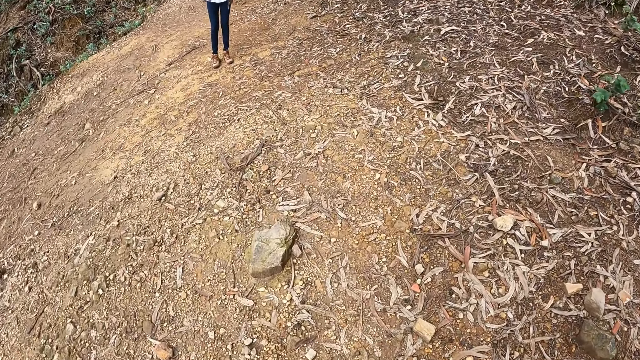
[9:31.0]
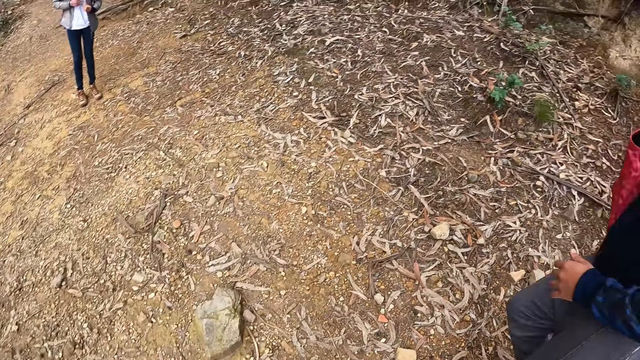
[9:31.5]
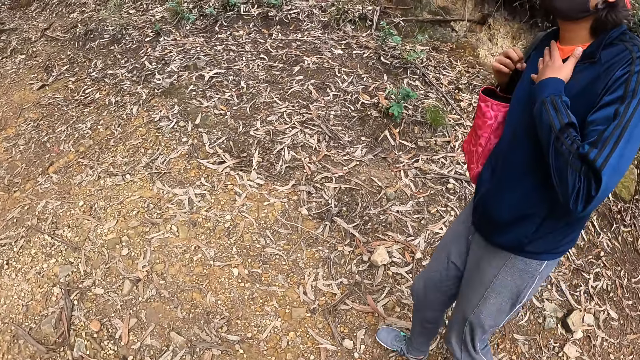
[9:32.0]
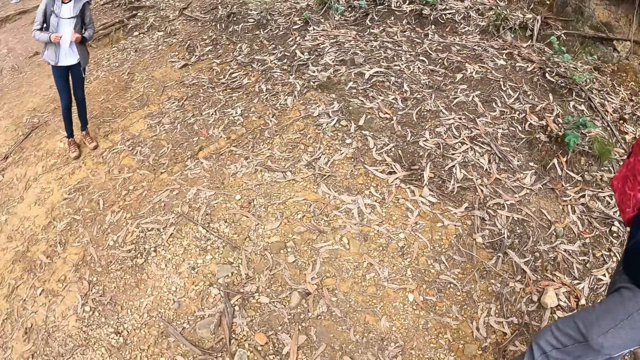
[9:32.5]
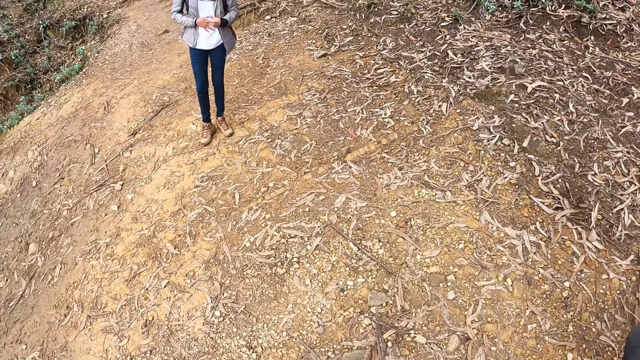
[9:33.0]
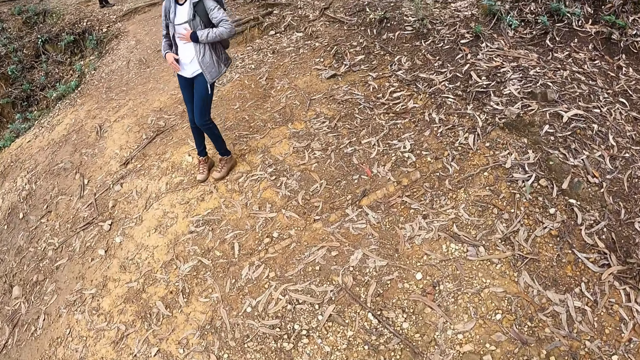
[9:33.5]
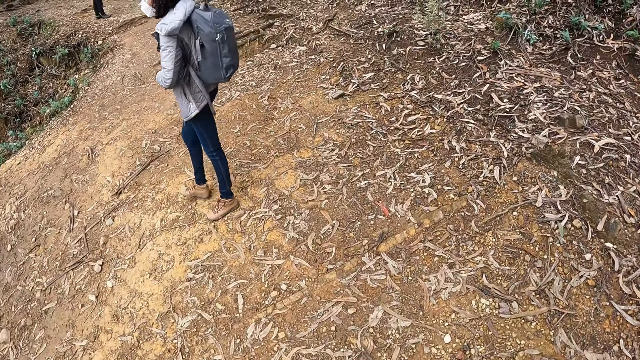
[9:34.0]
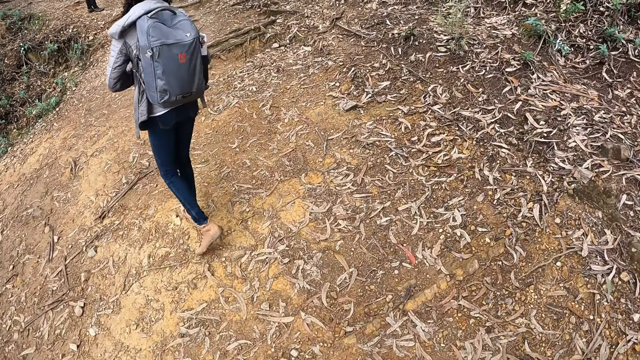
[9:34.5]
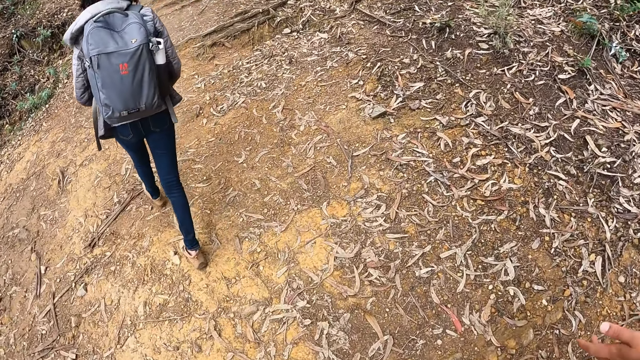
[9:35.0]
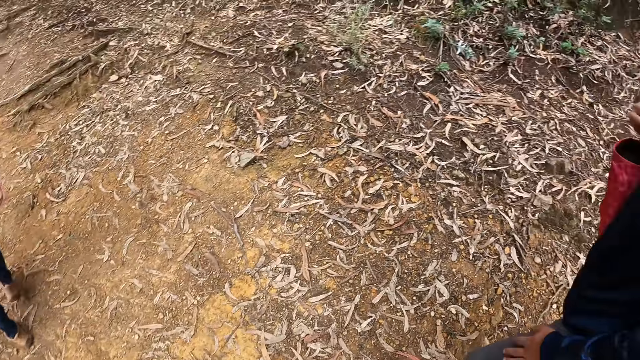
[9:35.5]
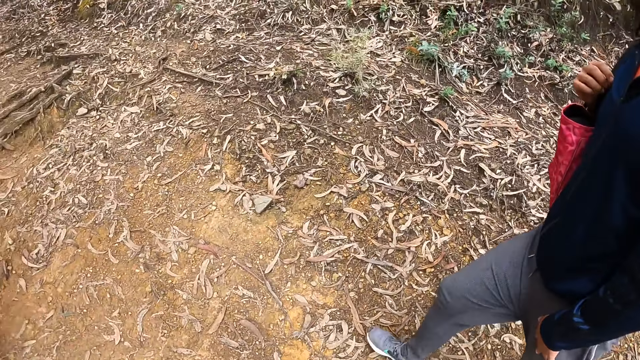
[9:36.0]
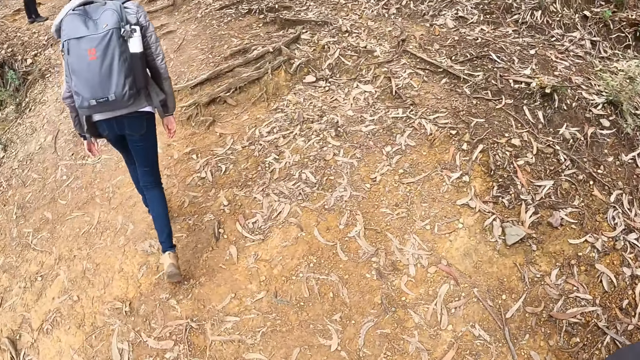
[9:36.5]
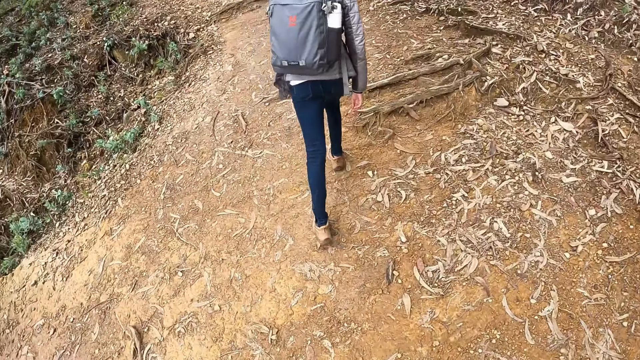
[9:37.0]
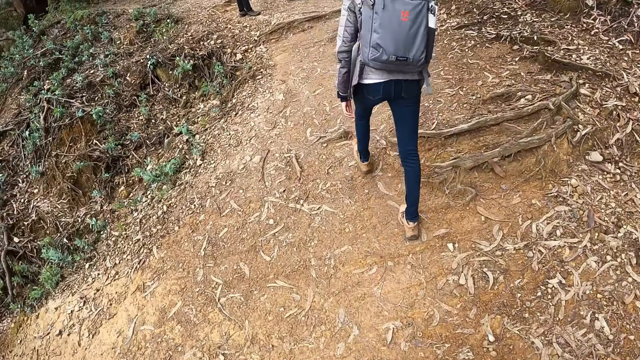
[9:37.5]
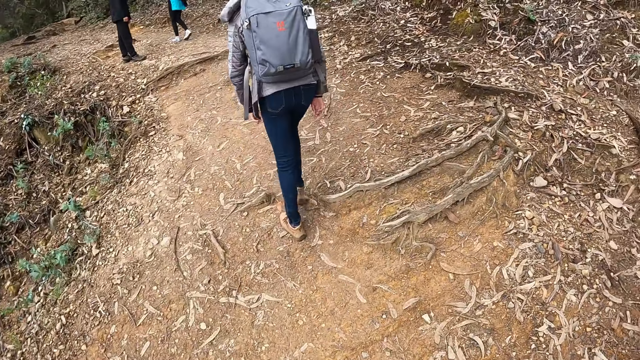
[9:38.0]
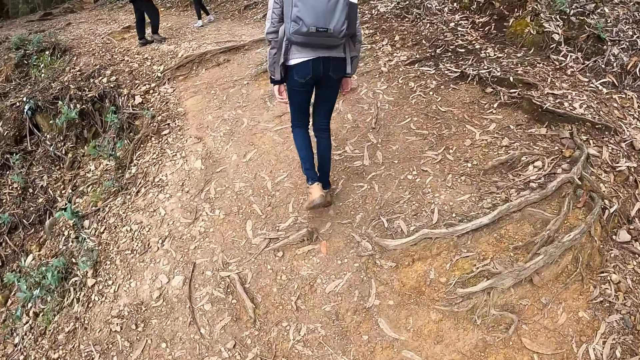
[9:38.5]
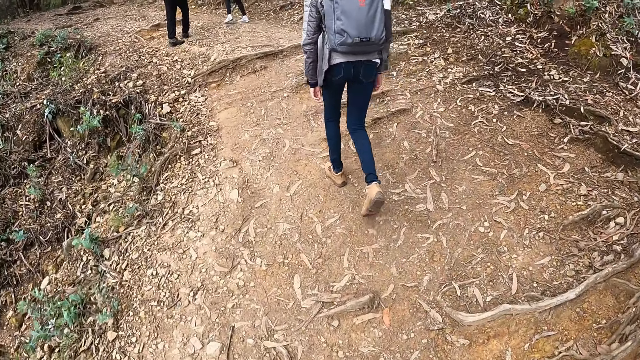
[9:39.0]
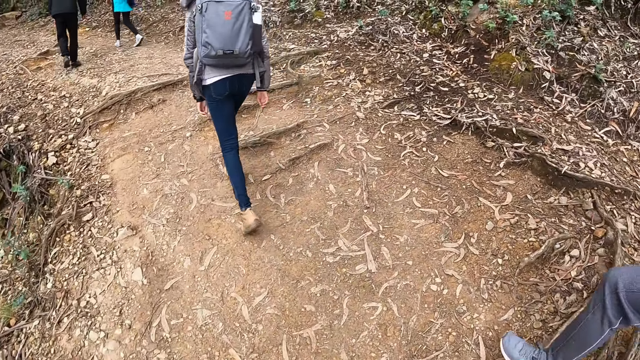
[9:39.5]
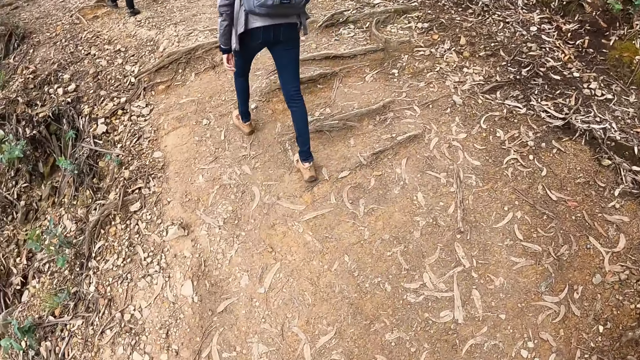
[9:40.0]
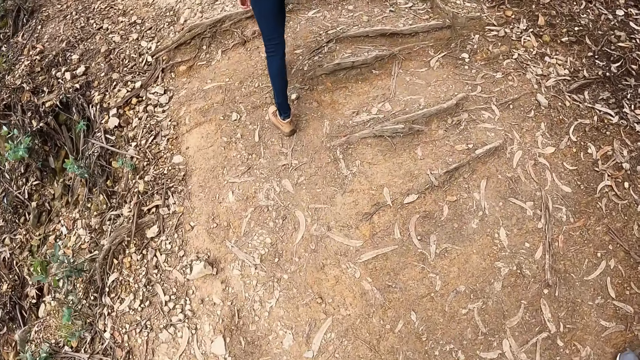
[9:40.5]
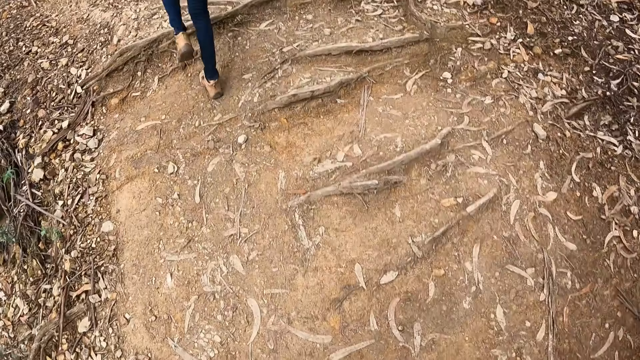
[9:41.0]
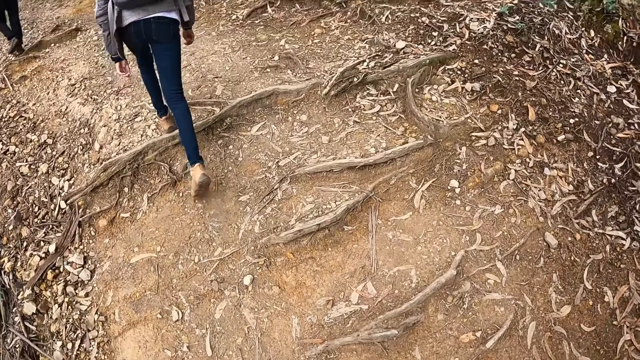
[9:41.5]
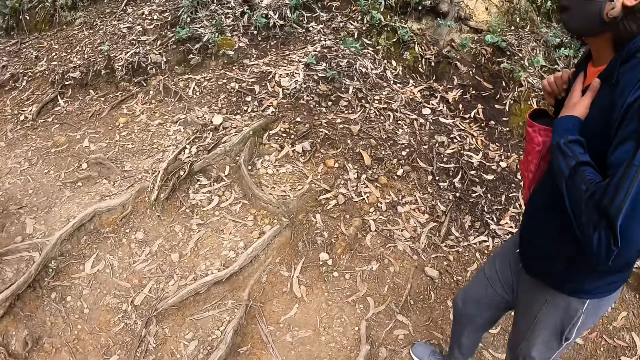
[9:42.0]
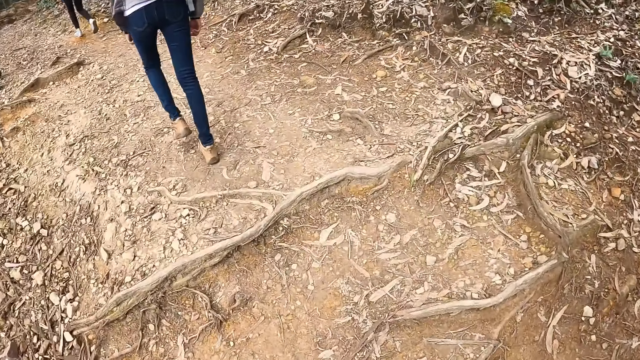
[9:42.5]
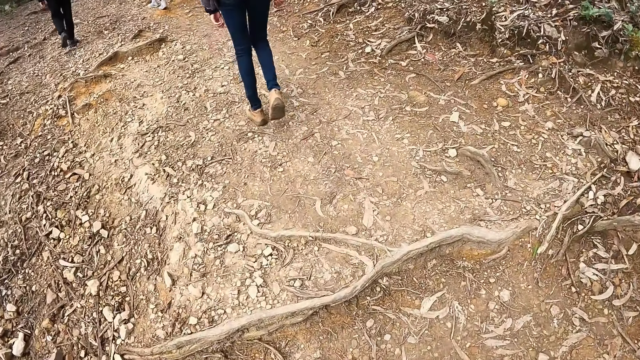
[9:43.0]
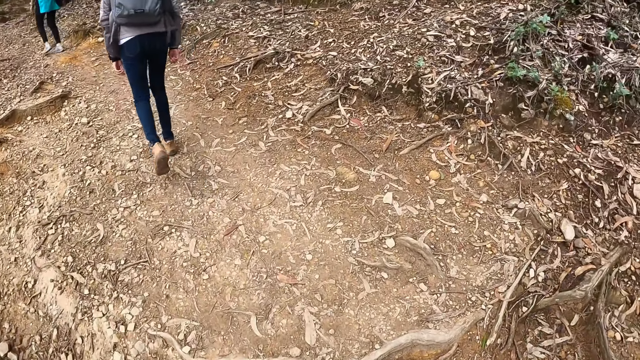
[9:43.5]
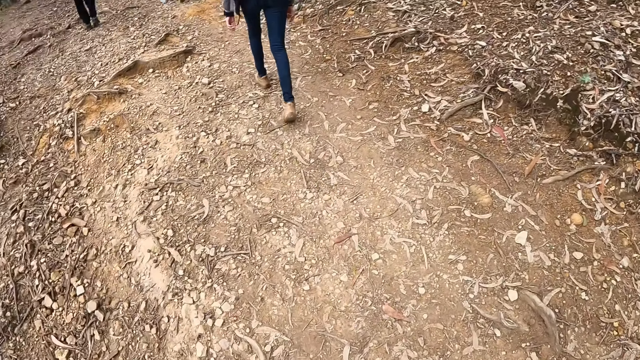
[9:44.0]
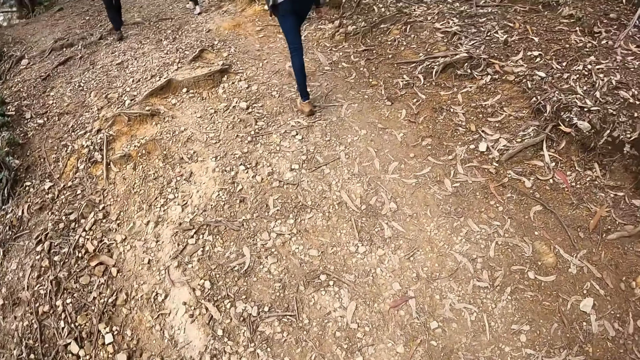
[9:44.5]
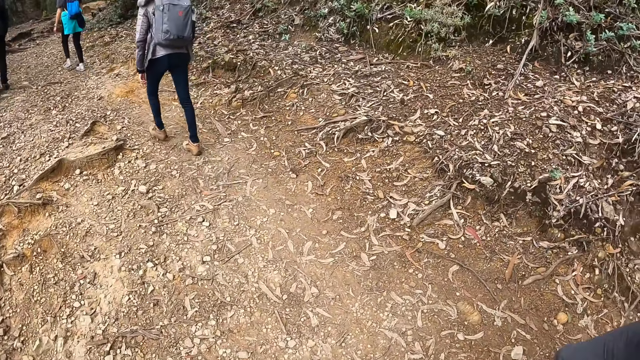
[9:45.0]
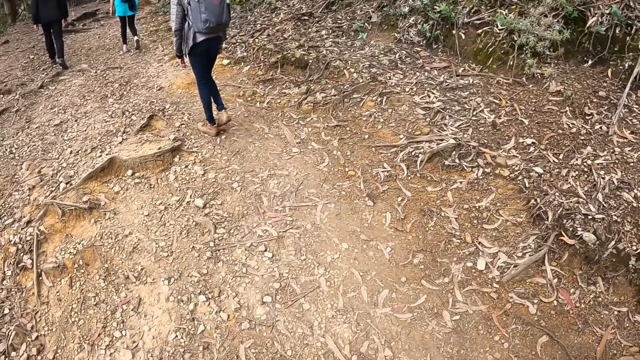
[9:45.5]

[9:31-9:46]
The camera wearer looks around. A man walks around. The camera wearer looks around. The man walks around. The camera wearer looks around. The man walks around.

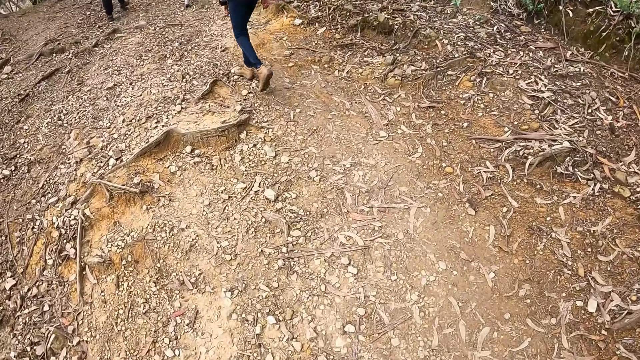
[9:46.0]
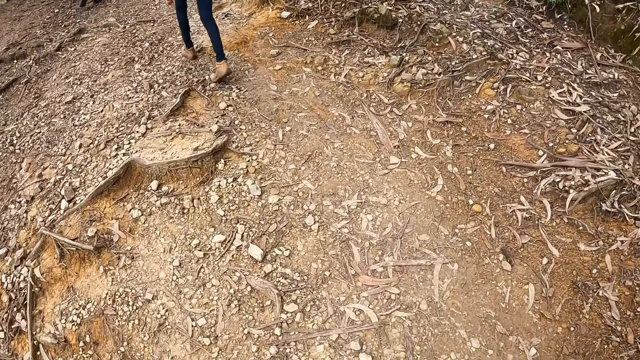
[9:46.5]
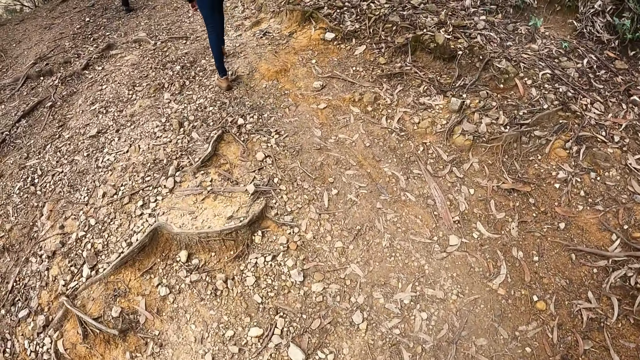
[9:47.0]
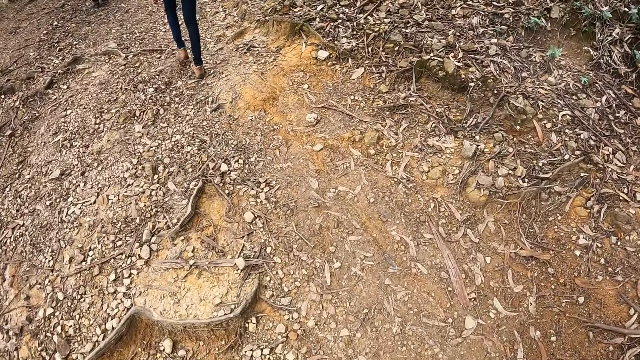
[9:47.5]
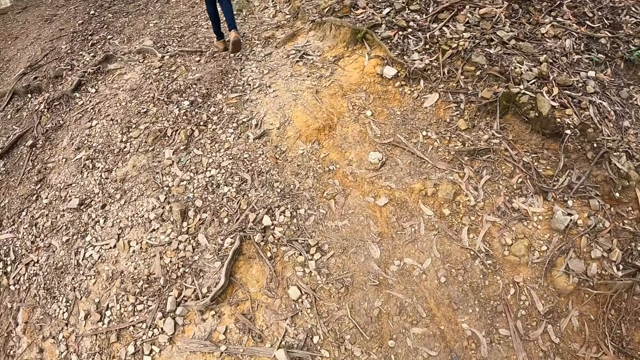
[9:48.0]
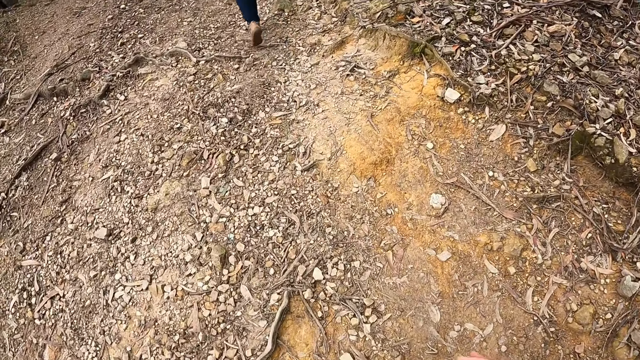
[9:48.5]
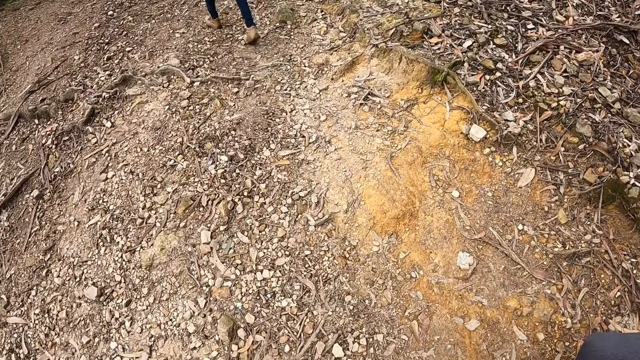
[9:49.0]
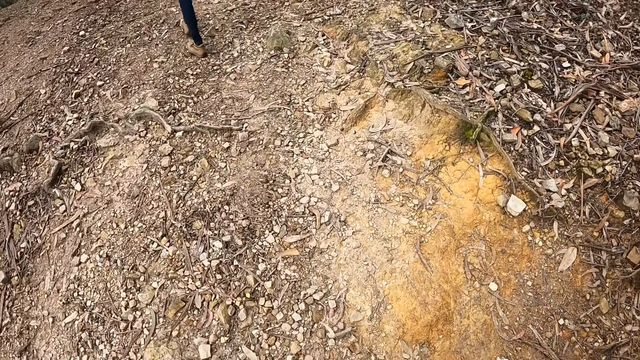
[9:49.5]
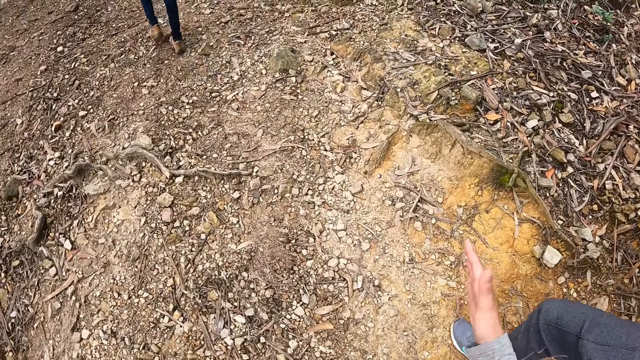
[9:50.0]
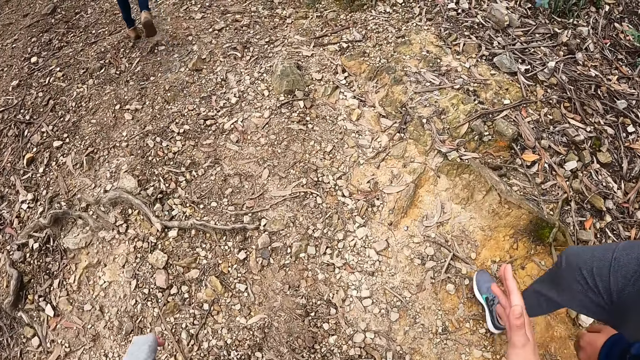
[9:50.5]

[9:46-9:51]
The camera wearer interacts with the man.
